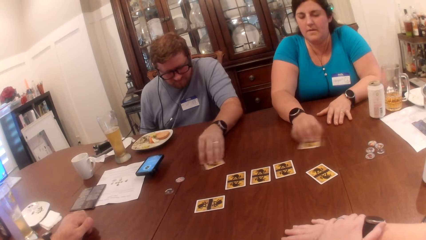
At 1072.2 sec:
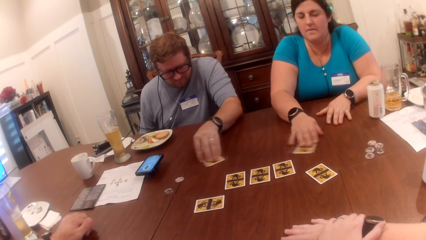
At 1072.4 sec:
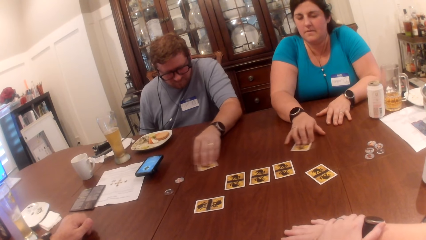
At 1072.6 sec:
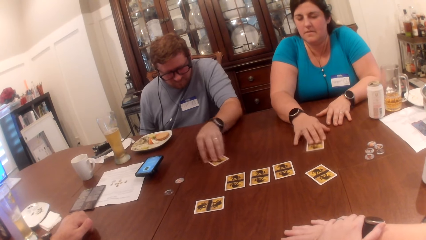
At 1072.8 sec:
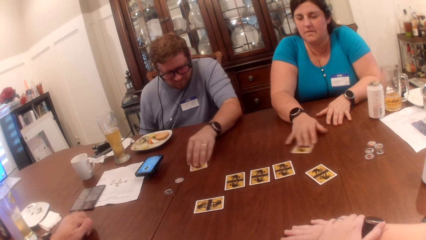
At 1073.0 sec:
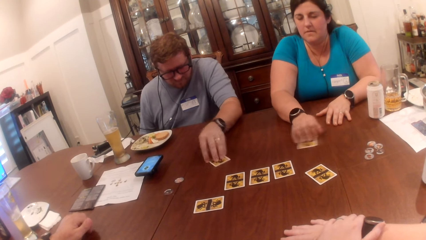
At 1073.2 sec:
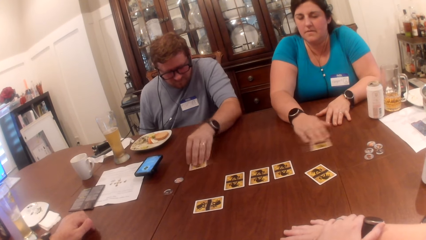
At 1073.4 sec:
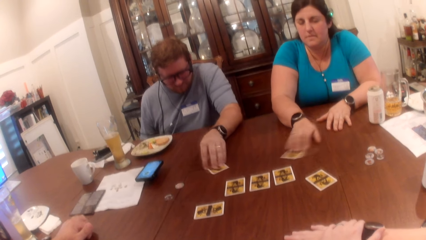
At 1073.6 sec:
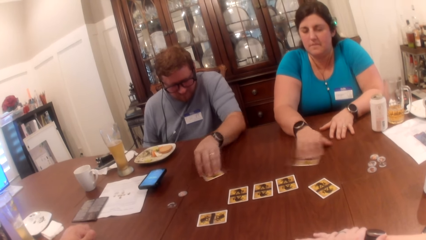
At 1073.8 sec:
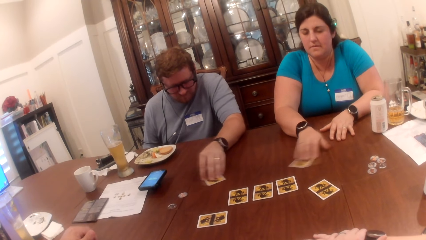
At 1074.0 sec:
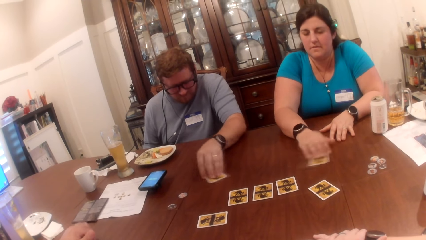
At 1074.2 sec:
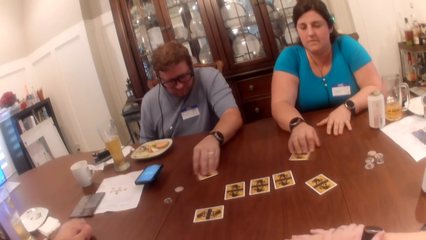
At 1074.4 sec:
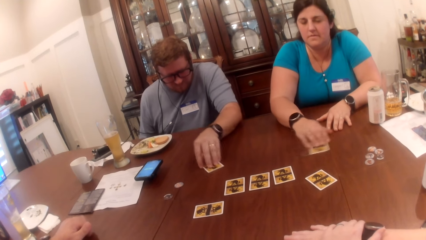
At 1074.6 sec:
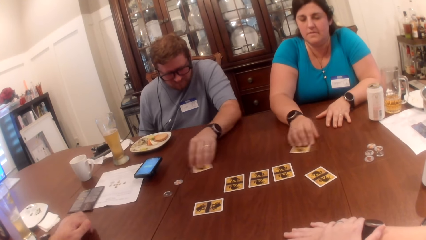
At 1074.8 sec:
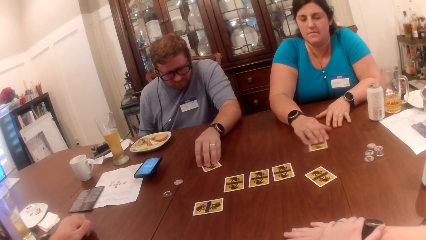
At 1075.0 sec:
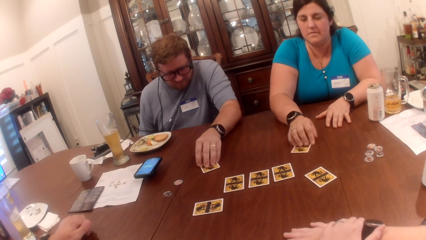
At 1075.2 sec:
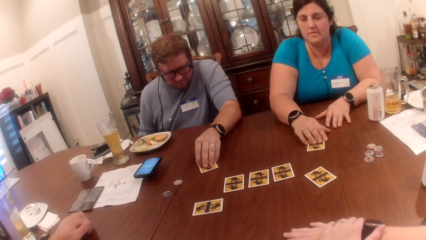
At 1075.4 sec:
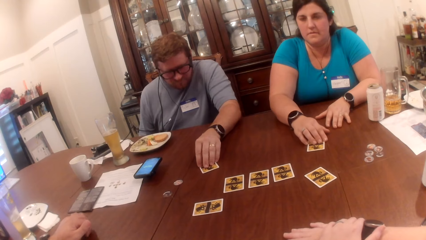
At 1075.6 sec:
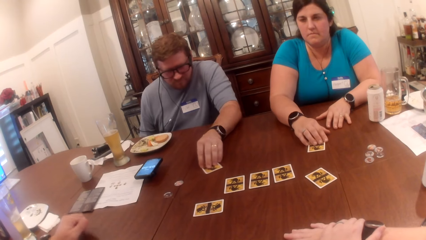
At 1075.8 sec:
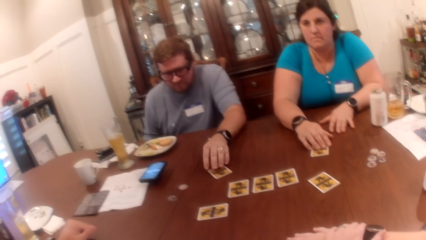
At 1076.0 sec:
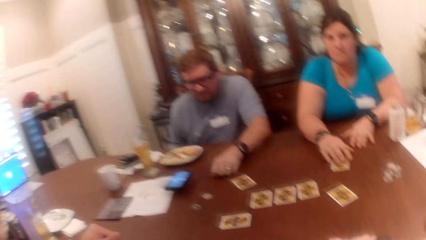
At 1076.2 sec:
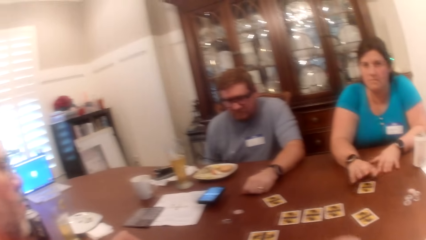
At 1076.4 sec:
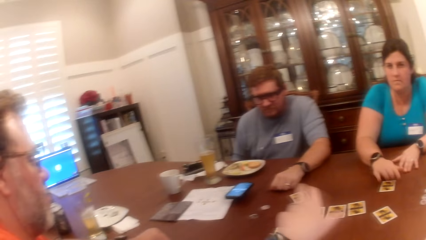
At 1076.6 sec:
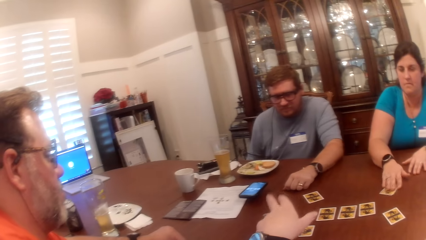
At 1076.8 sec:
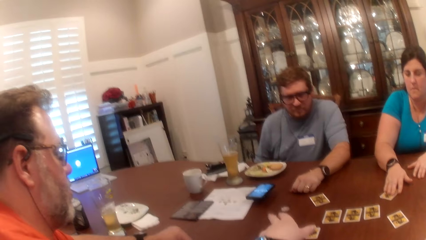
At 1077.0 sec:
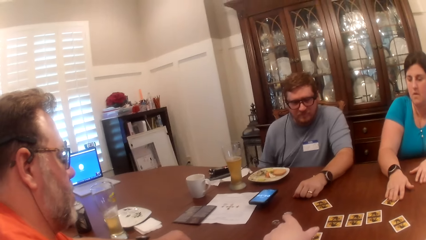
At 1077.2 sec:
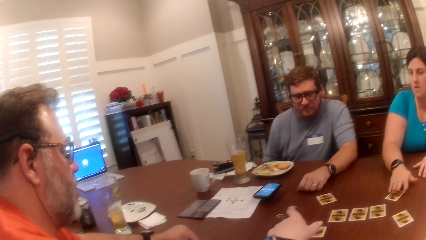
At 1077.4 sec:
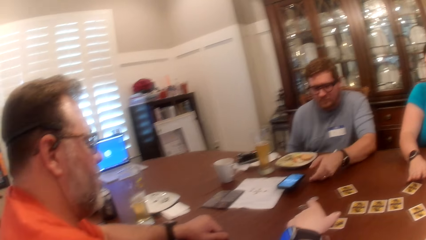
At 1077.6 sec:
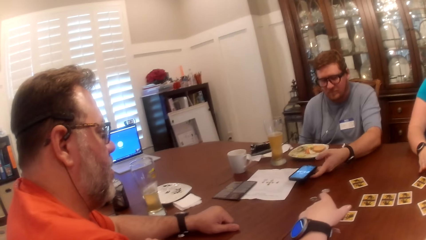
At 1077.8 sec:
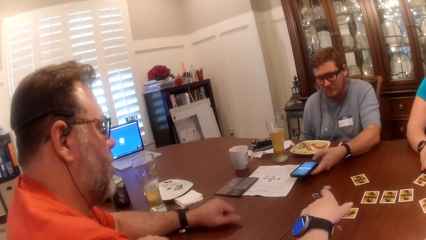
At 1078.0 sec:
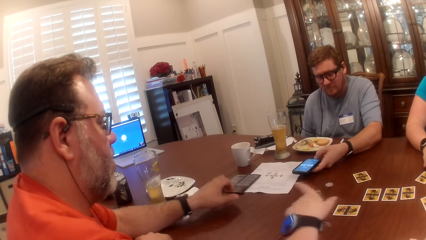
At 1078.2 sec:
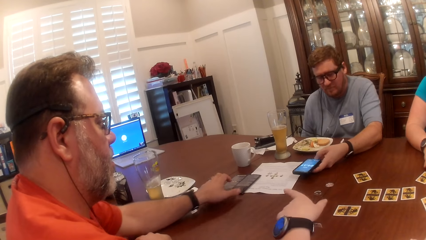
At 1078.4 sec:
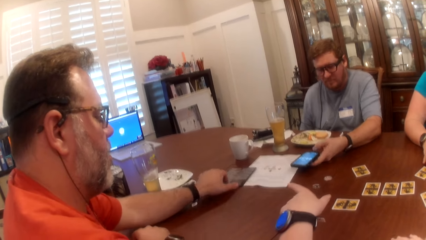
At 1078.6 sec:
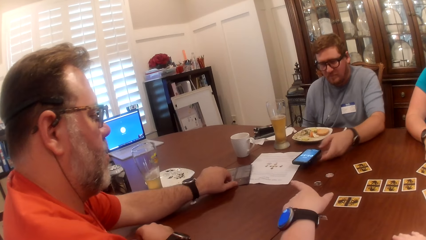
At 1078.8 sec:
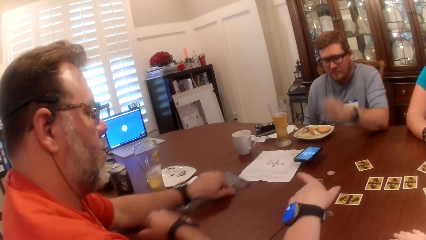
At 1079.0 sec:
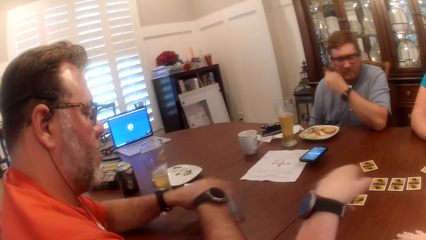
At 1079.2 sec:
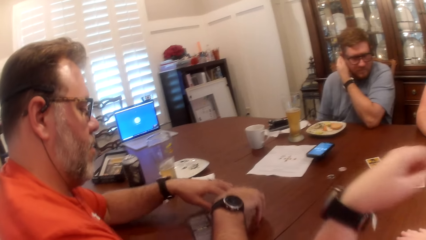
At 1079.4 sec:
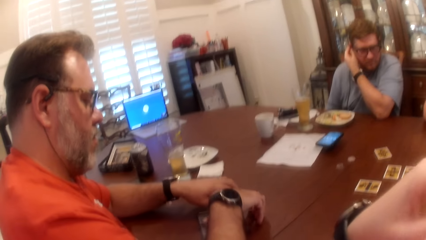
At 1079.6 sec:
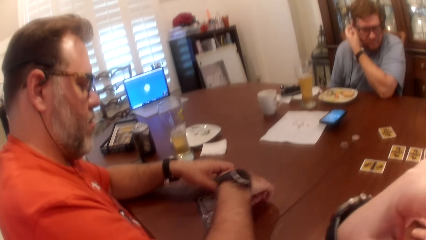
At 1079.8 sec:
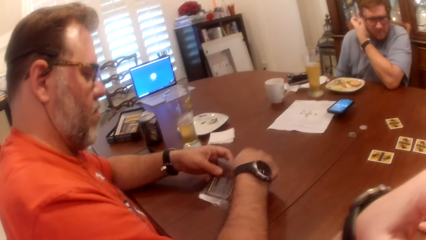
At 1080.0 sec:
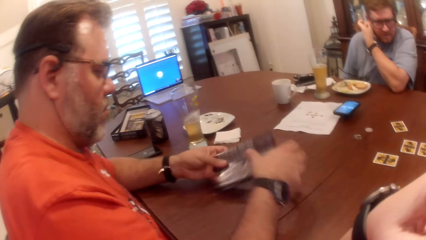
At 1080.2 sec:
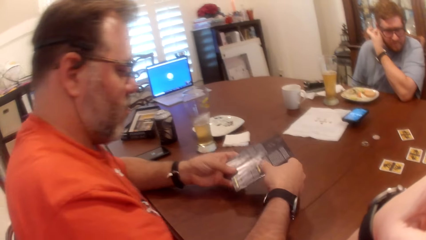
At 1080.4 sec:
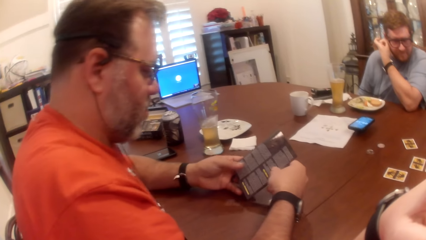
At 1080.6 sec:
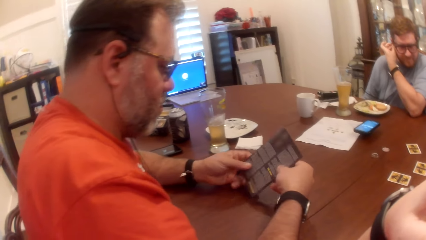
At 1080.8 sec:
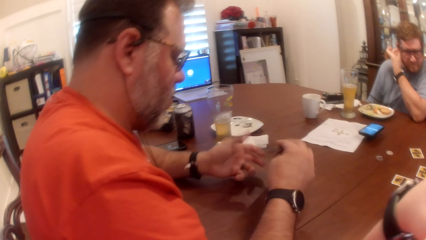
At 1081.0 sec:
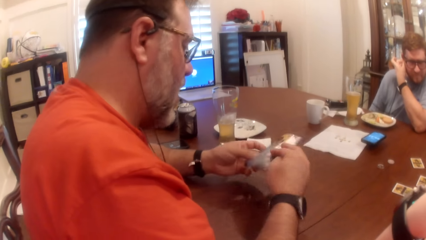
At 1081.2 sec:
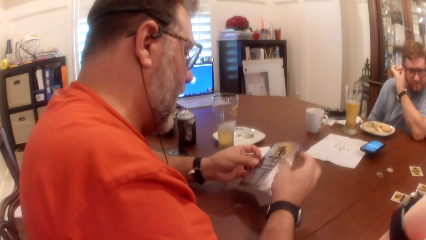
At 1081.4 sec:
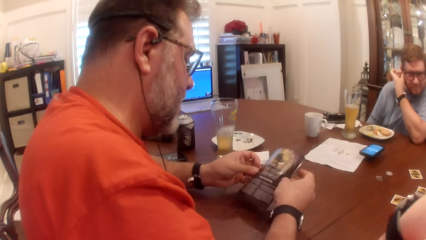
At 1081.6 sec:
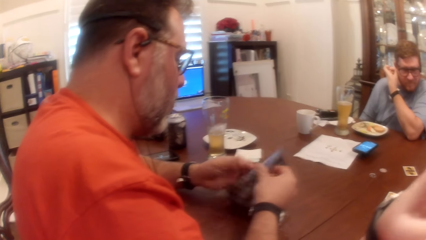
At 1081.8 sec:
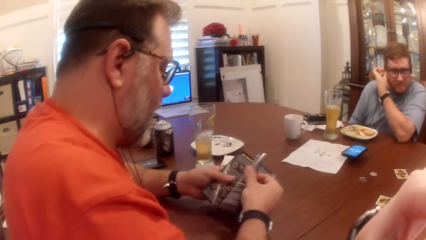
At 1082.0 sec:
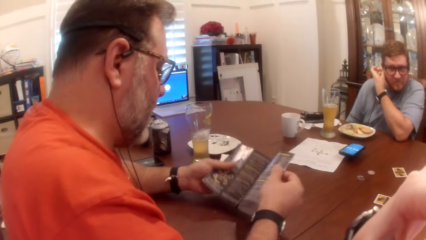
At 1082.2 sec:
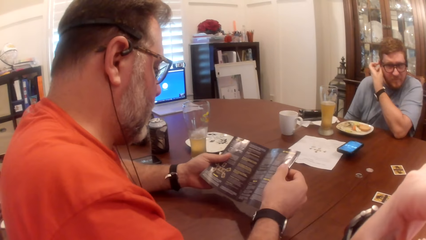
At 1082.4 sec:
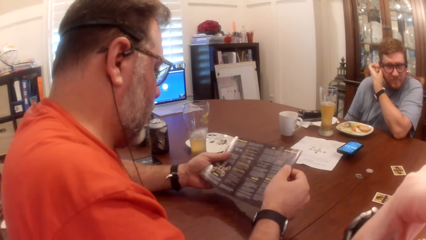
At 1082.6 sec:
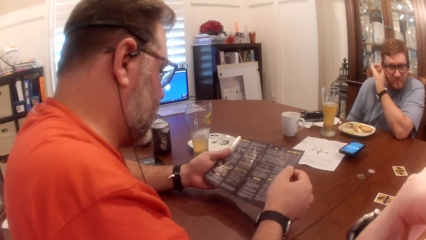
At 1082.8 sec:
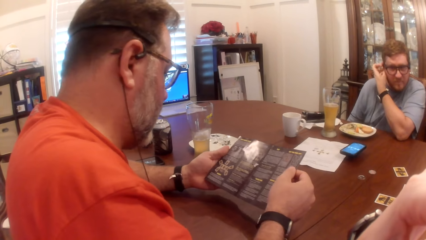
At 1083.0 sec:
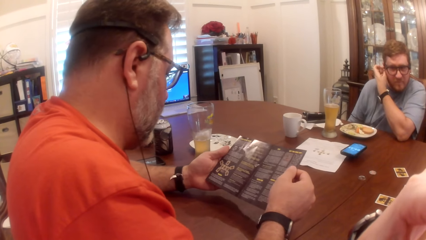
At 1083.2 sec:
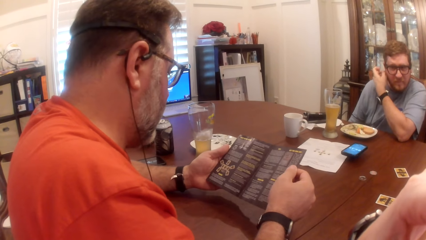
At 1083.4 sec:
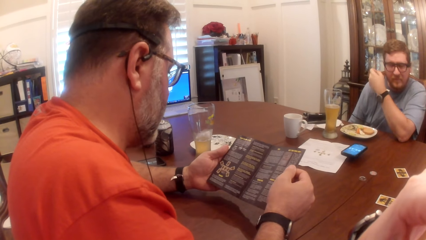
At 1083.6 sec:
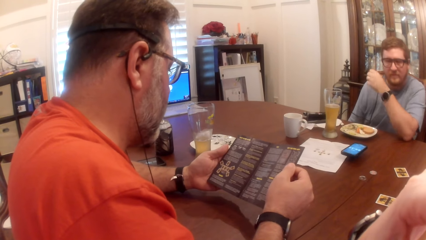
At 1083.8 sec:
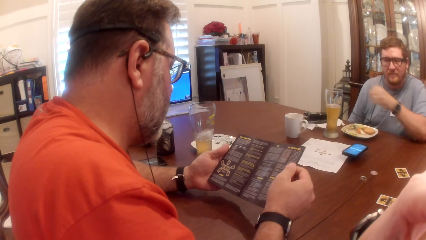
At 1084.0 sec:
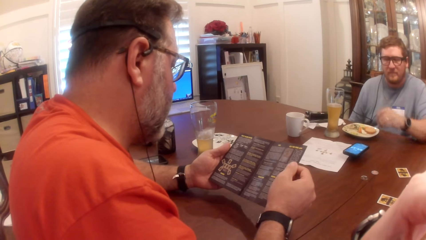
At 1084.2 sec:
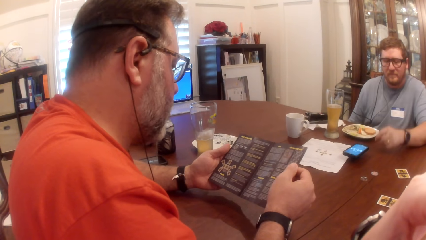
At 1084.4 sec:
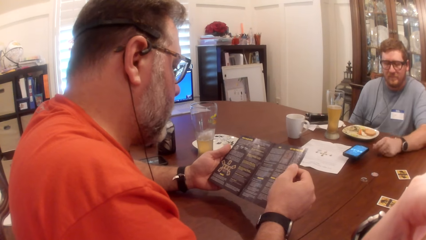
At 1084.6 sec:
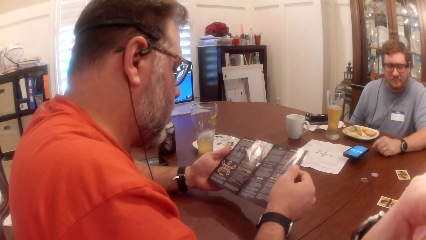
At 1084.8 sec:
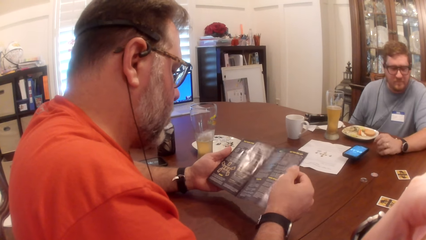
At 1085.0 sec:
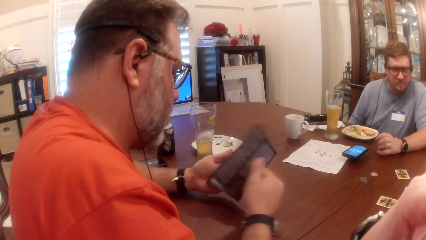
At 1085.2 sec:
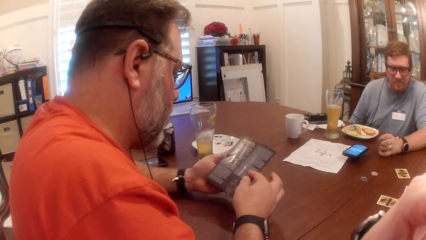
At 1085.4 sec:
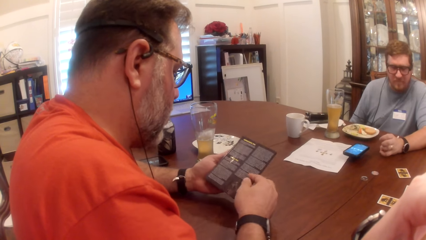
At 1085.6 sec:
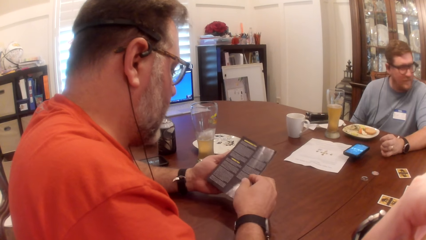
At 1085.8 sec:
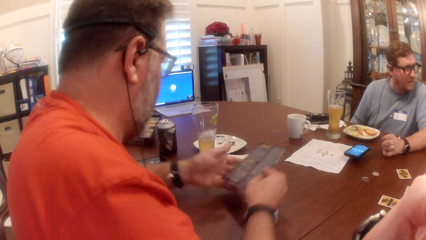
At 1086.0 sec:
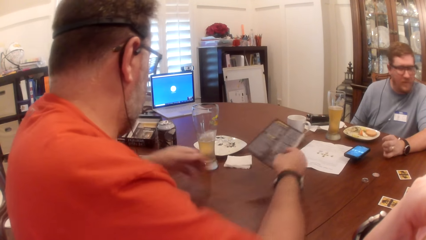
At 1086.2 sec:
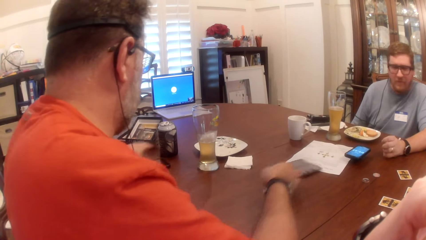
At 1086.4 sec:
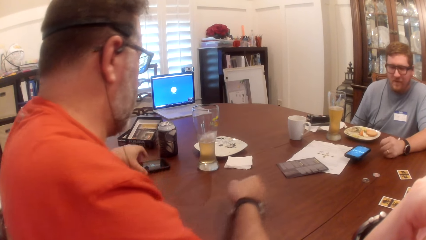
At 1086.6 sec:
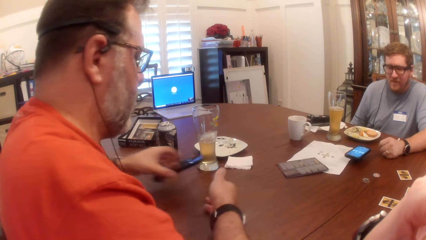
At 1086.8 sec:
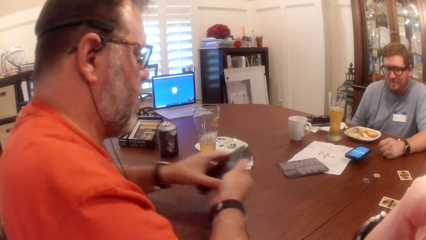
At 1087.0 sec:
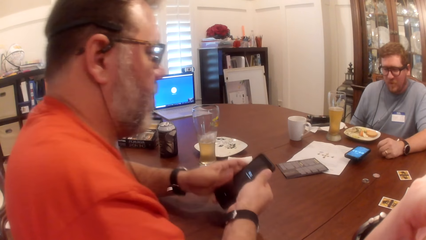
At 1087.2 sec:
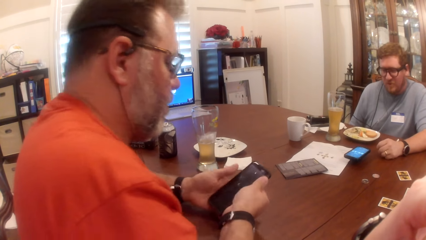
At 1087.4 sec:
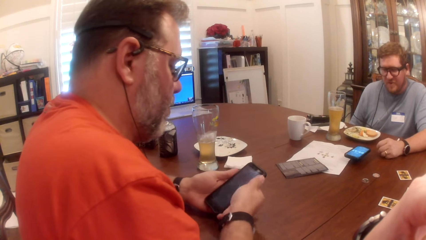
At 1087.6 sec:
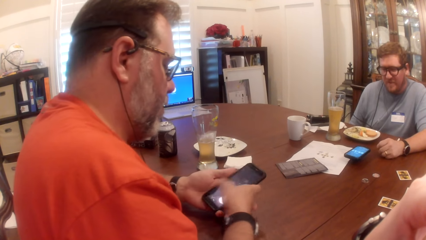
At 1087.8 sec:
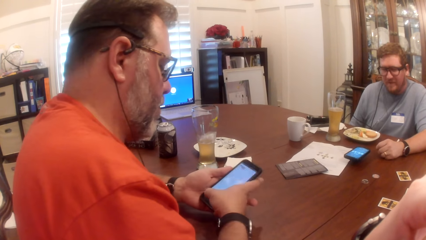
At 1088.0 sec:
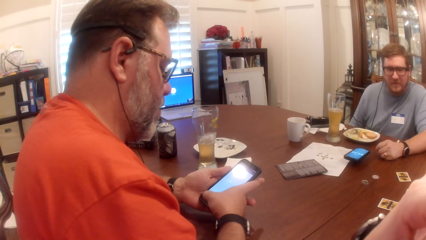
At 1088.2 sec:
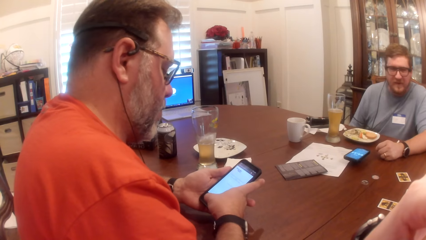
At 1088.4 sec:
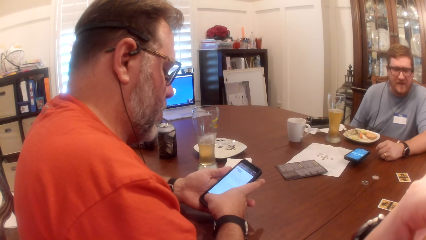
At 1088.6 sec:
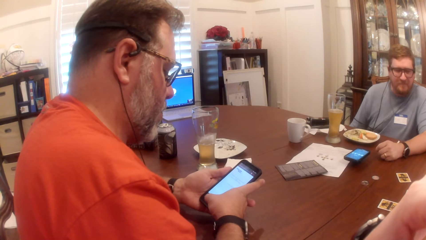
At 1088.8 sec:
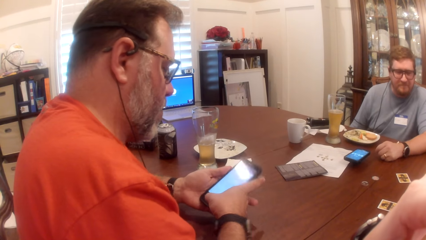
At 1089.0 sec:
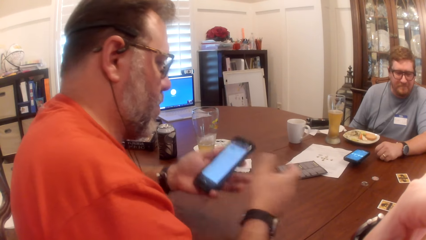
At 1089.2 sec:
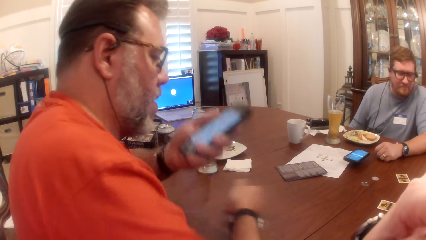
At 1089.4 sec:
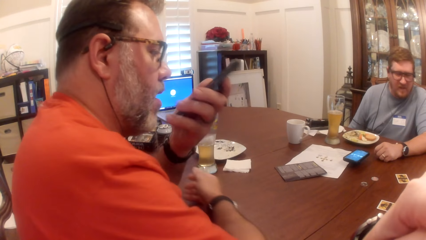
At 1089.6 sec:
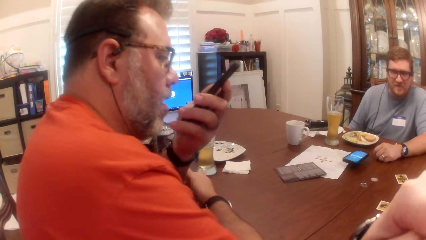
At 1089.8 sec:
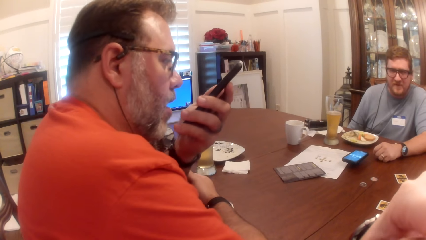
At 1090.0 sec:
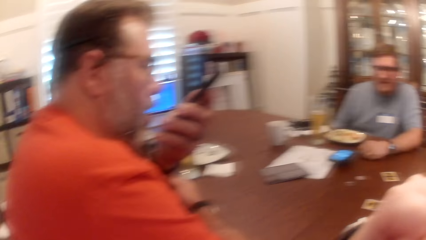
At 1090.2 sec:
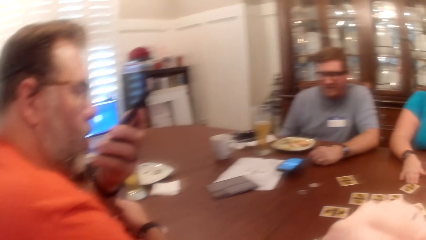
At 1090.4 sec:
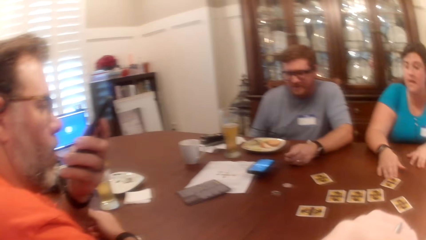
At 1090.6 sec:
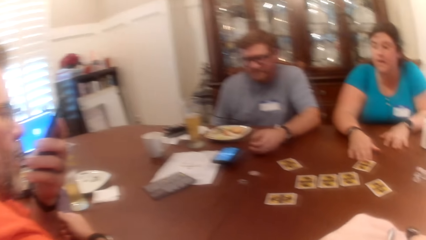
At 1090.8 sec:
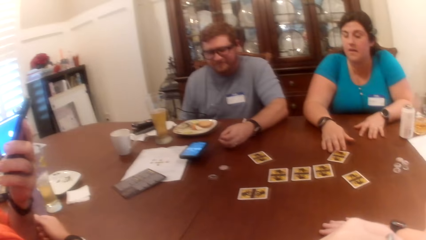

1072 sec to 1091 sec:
A woman moves the card on the table with her right hand. A man operates the phone on the table with his left hand. Another man moves a flyer or brochure on the table with his left hand. He picks up the flyer on the table with both hands. He turns the brochure. He opens up the flyer. He folds the flyer with his right hand. He drops the flyer on the table. He picks up a phone on the table with his right hand. He operates the phone with his right hand.
